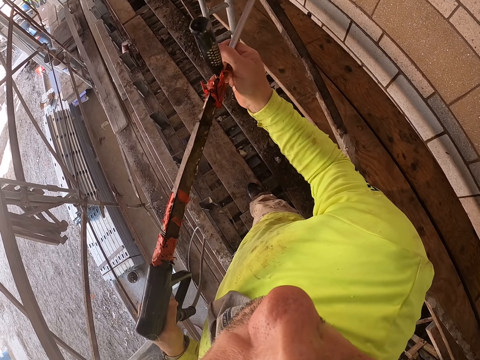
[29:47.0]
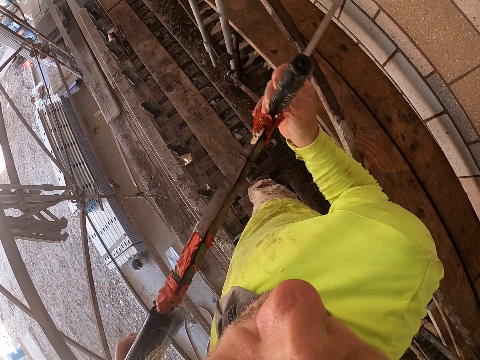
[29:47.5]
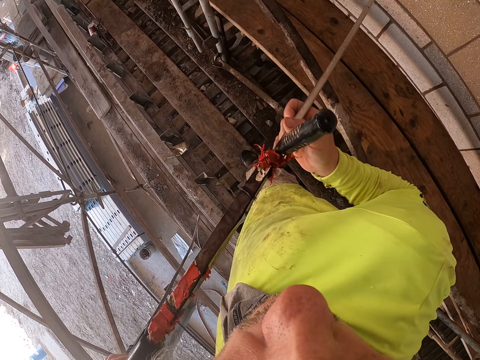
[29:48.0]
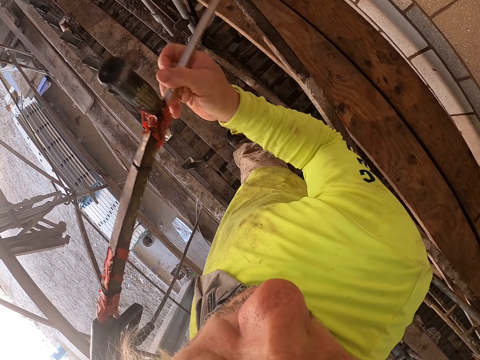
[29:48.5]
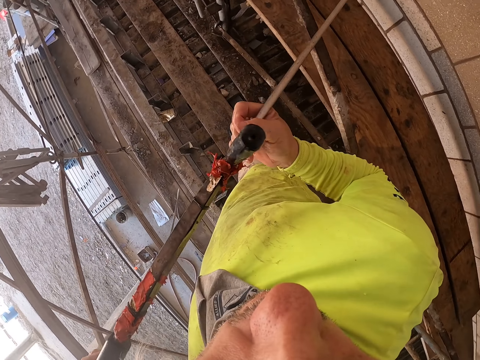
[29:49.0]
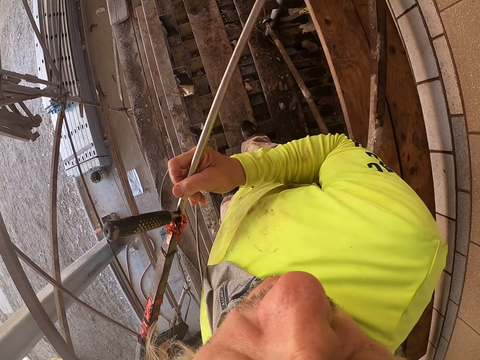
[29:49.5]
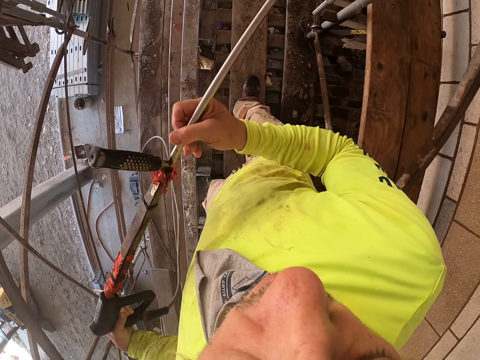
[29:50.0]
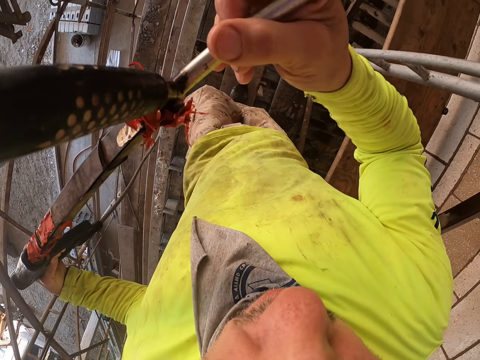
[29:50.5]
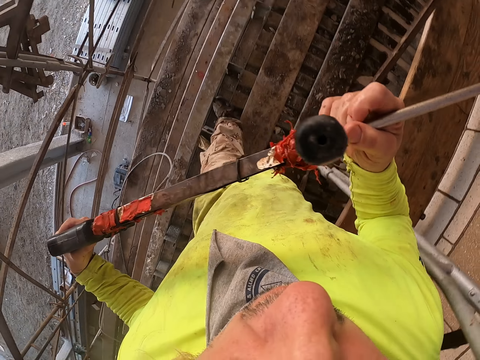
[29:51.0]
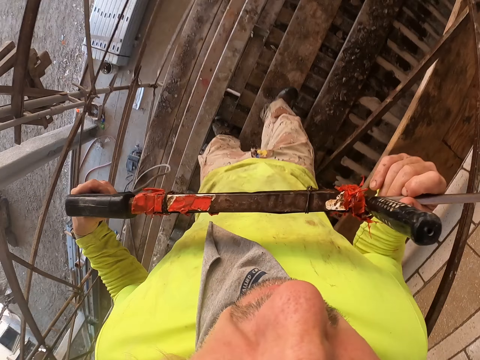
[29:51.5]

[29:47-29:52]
The camera wearer washes the wall.

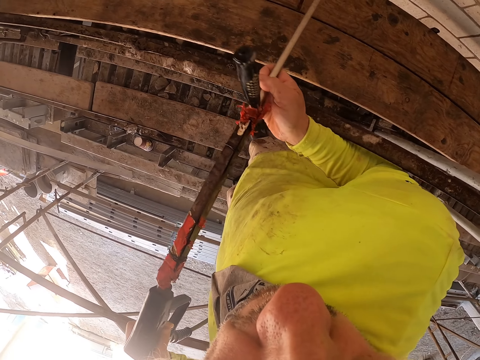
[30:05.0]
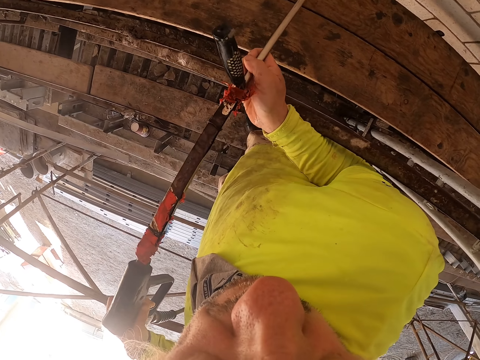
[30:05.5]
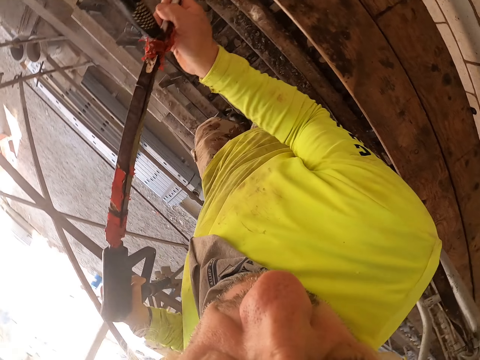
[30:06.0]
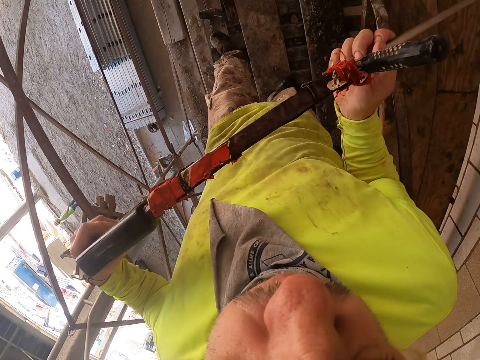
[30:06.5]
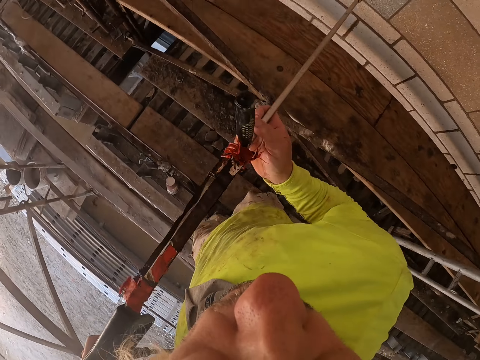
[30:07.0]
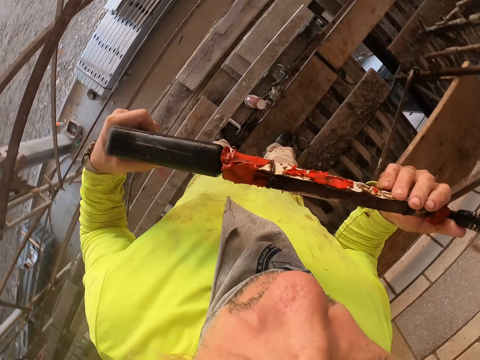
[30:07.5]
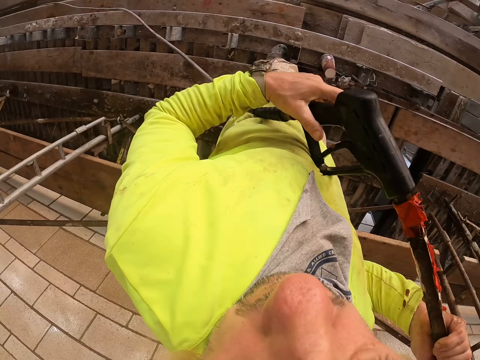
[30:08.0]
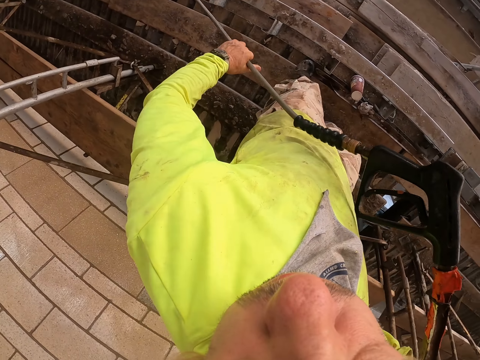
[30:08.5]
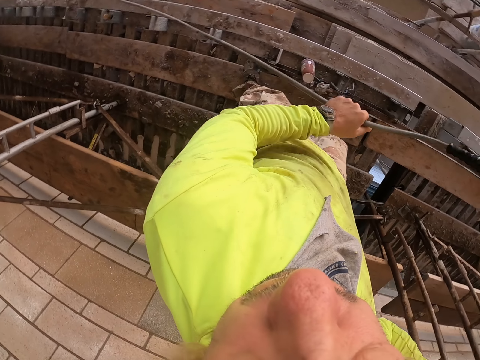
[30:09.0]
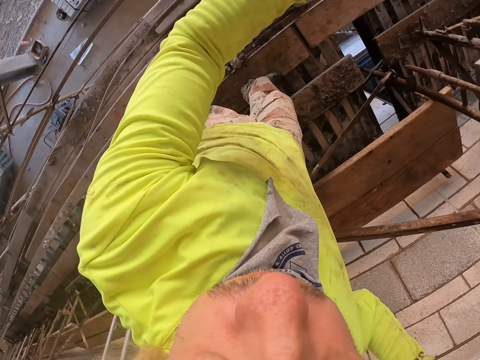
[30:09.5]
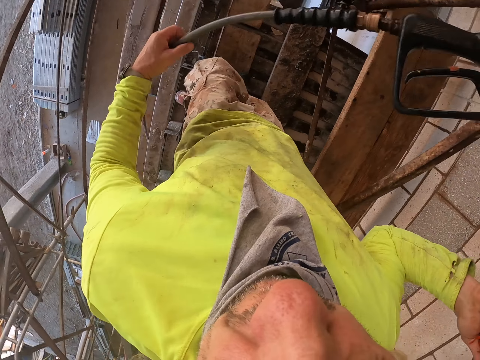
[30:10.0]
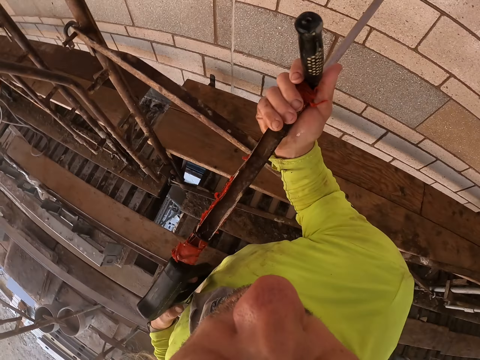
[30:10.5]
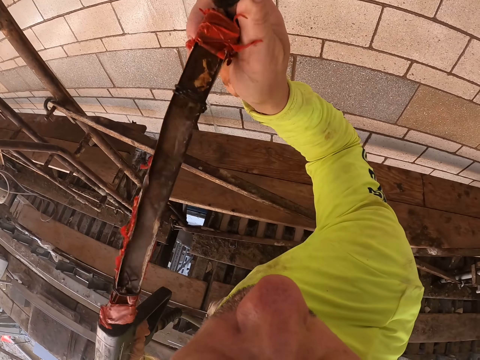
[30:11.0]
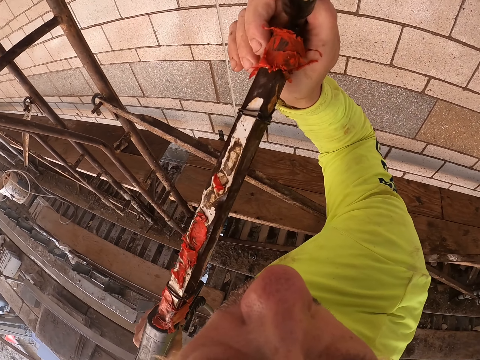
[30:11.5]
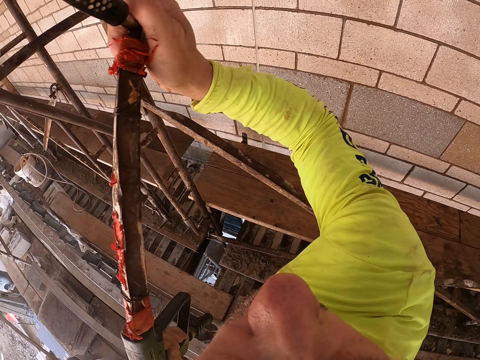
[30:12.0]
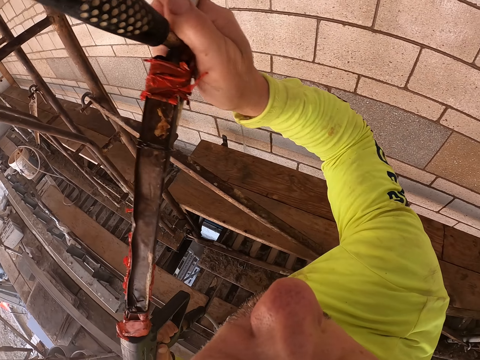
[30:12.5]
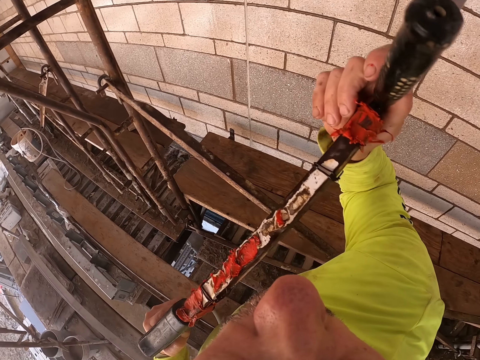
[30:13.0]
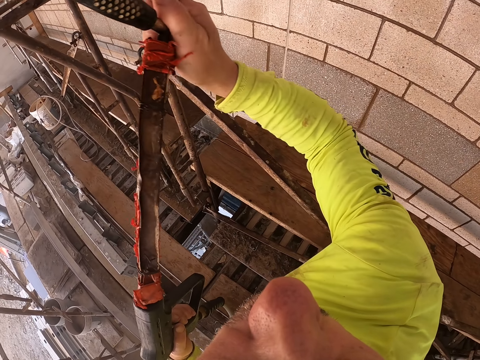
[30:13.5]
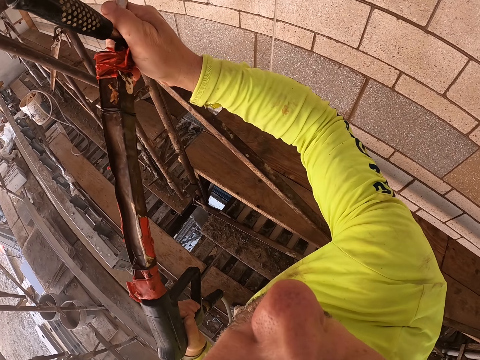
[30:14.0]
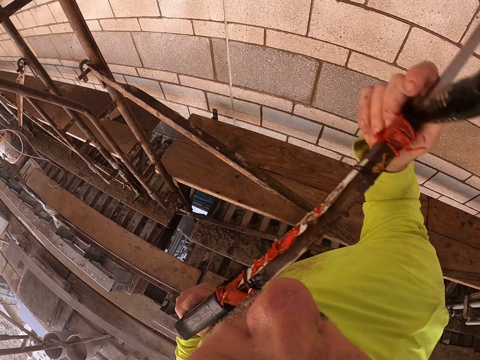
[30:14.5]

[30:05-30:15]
The camera wearer sprays on the wall. He turns his head sideways. He pulls the spray pipe.

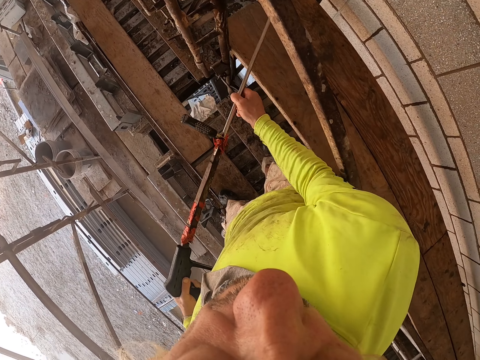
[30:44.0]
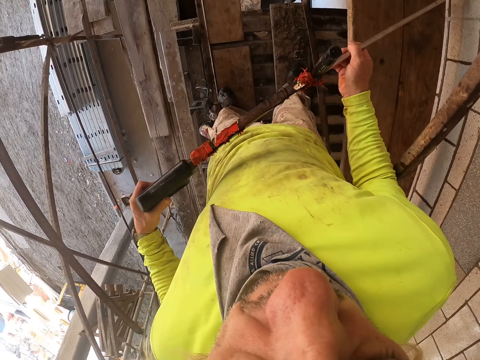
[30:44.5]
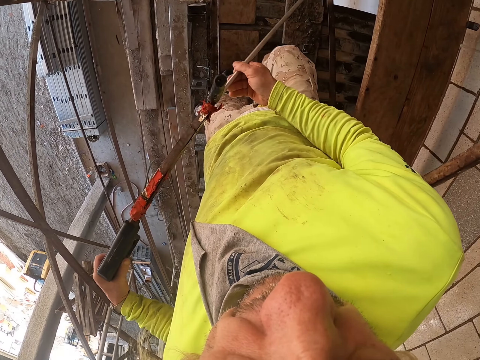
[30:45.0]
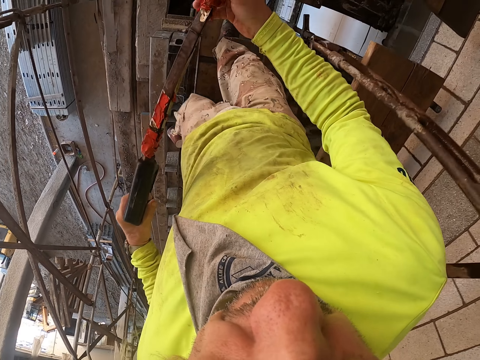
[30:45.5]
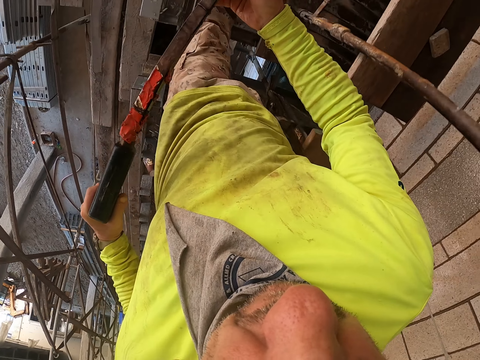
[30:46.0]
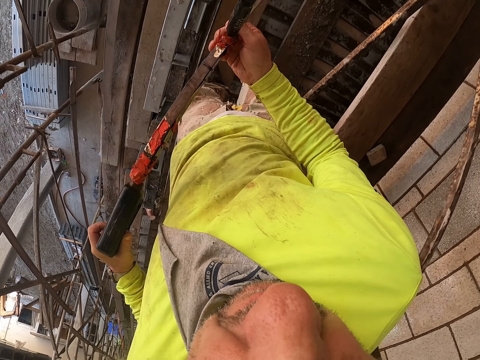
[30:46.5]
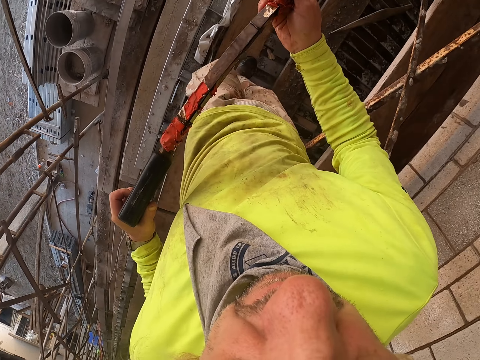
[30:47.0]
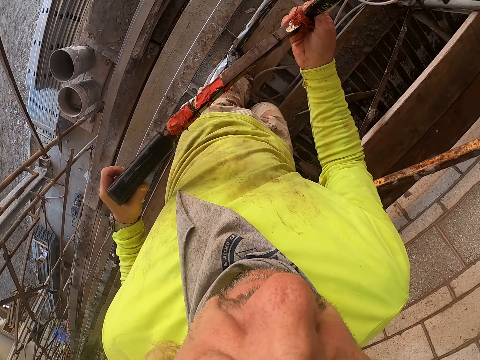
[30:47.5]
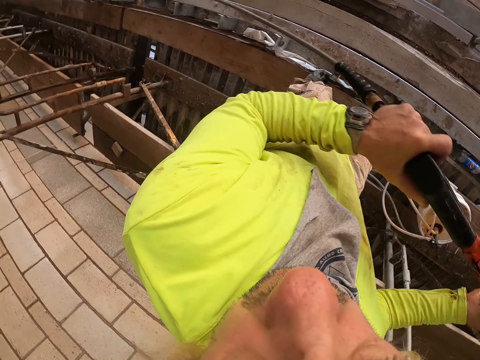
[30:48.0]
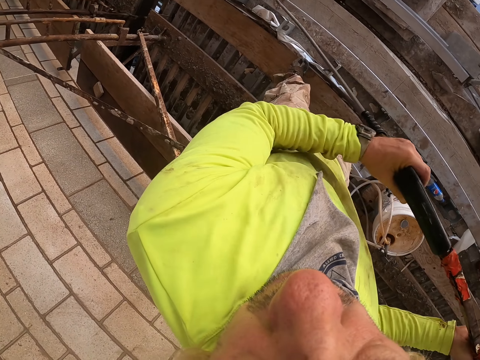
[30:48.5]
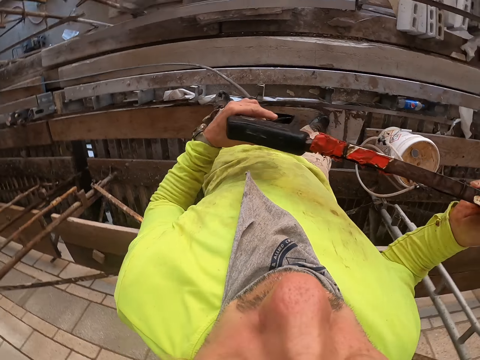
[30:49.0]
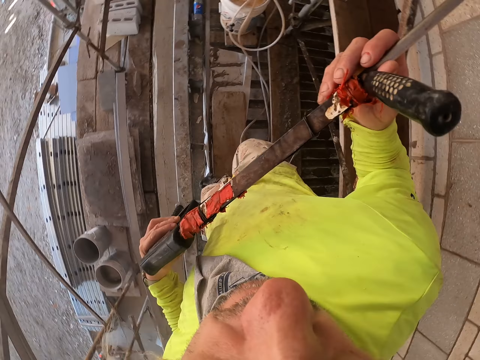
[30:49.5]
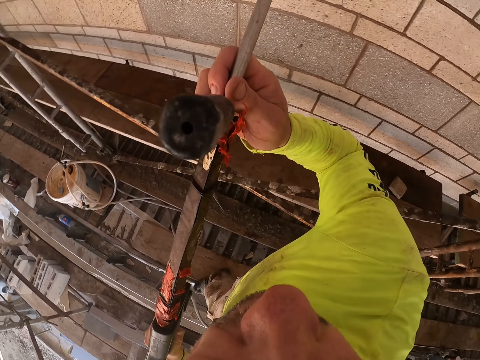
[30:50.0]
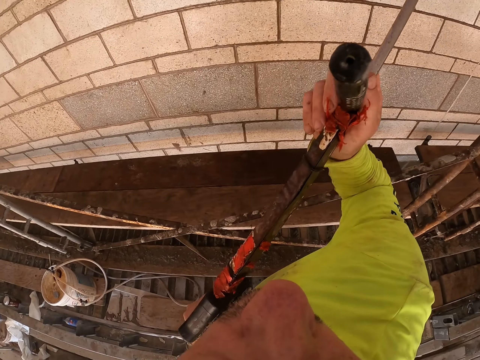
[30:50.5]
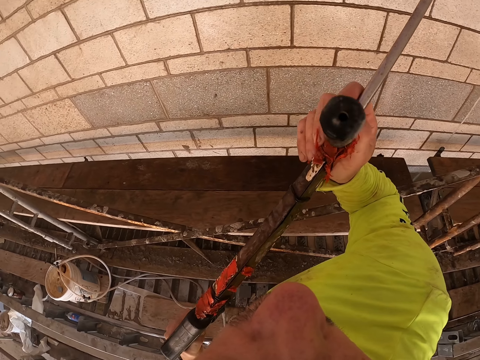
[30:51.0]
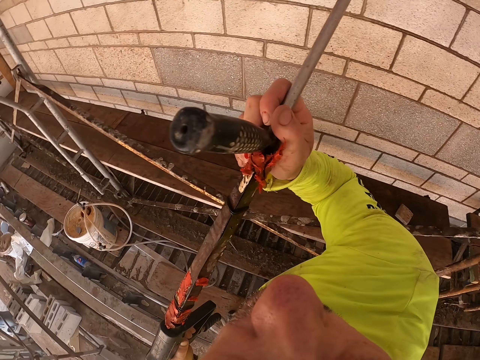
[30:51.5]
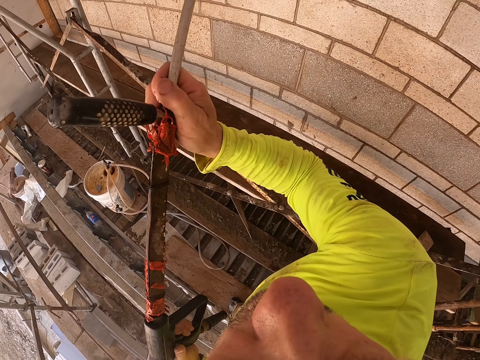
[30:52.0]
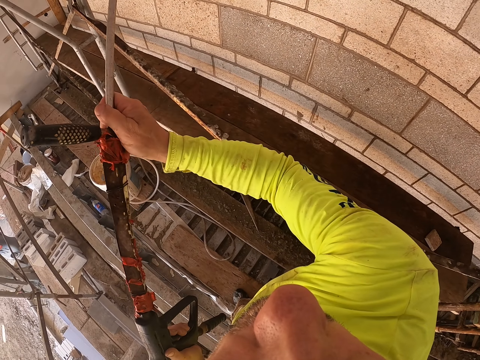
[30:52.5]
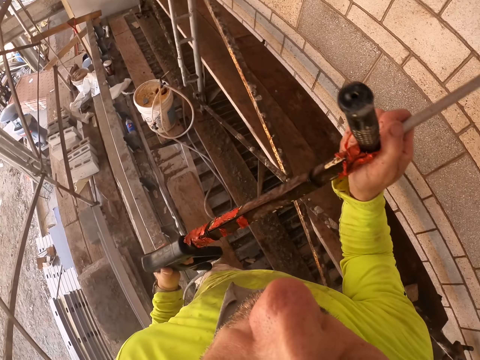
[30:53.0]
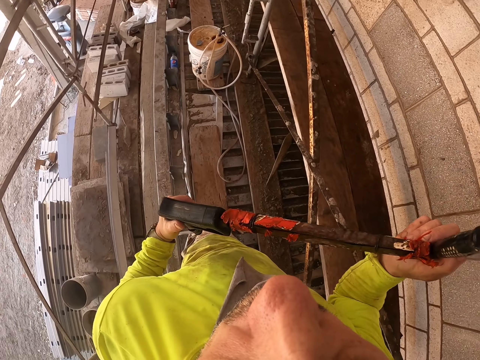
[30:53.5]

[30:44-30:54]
The camera wearer sprays the wall. They walk on the stands.

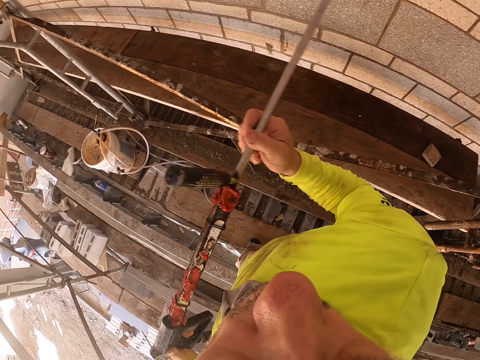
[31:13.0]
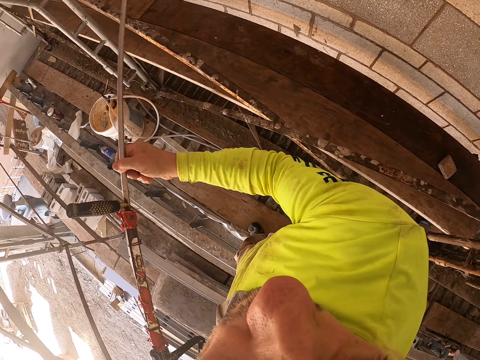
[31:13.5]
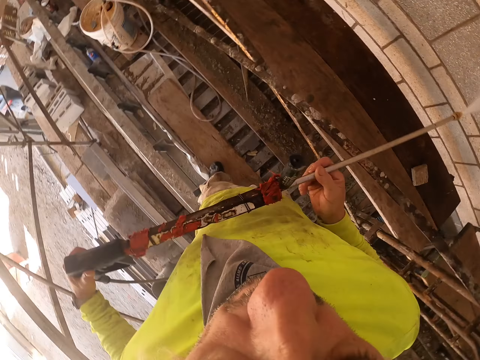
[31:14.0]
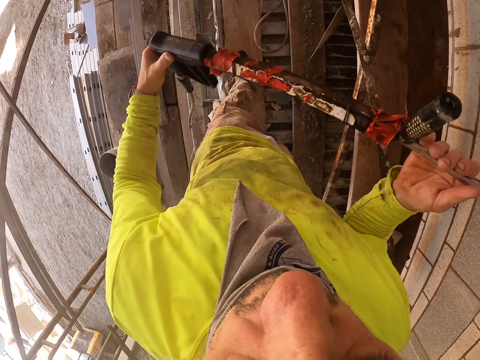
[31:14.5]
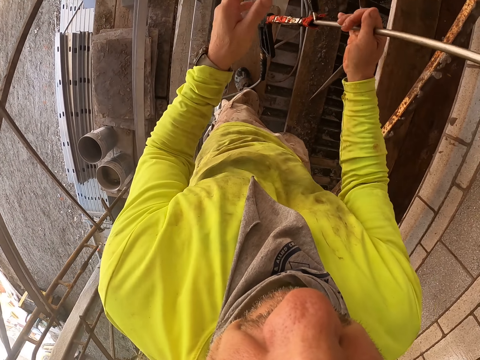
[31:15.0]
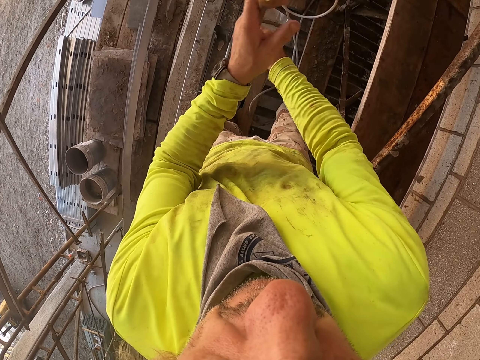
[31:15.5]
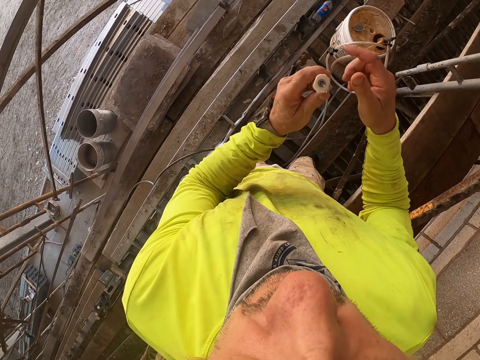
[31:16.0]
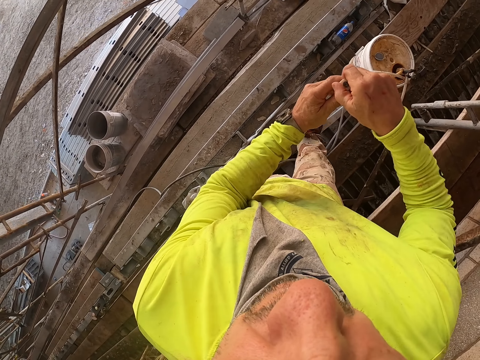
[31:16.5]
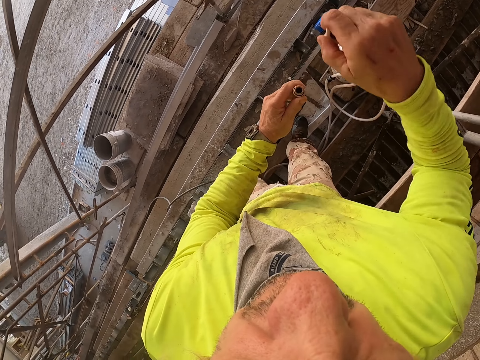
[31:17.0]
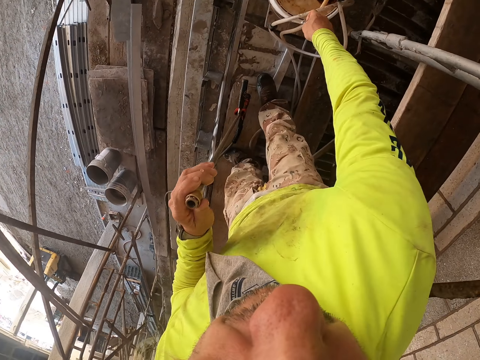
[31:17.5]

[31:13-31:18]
The camera wearer sprays the wall. They stop to spray the wall. They hold the spray lance with both hands. They remove something. They open up the spray nozzle.
